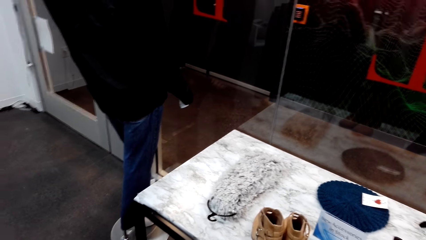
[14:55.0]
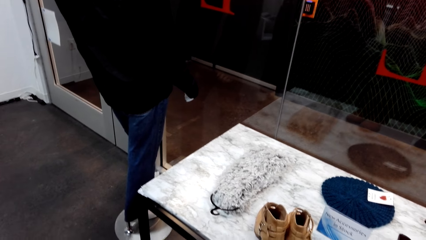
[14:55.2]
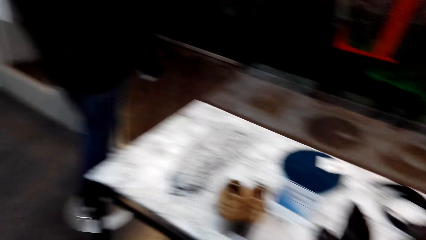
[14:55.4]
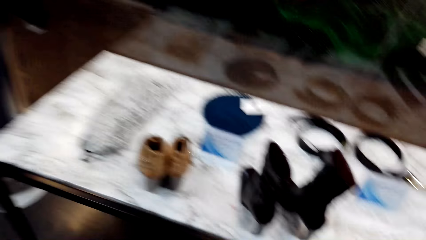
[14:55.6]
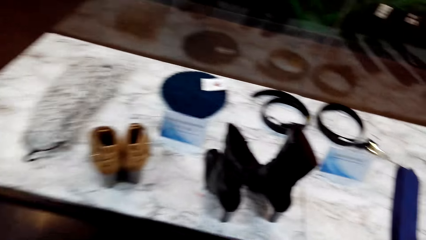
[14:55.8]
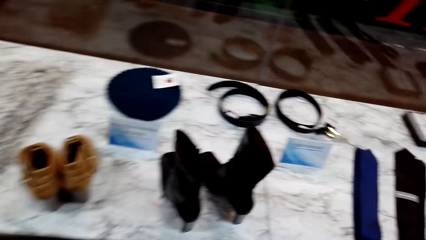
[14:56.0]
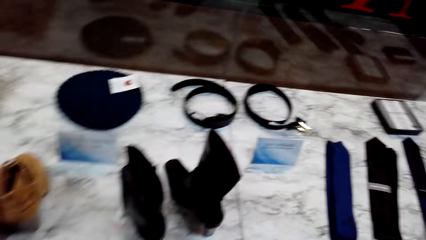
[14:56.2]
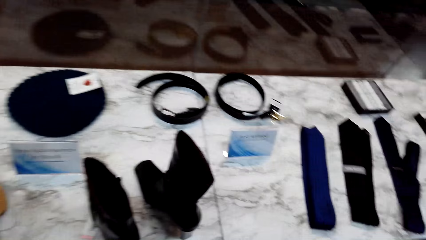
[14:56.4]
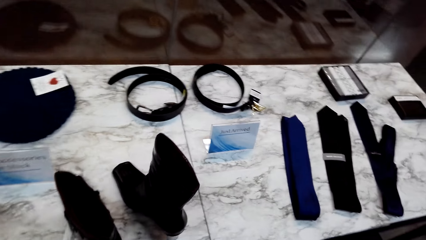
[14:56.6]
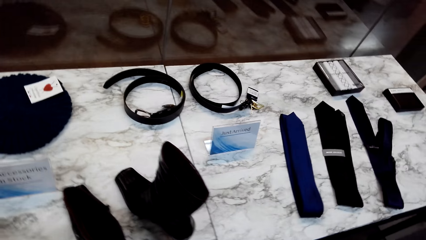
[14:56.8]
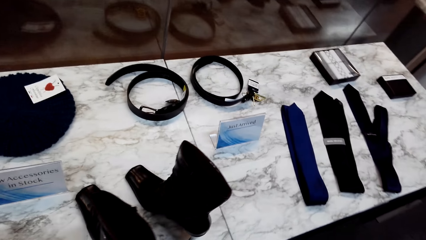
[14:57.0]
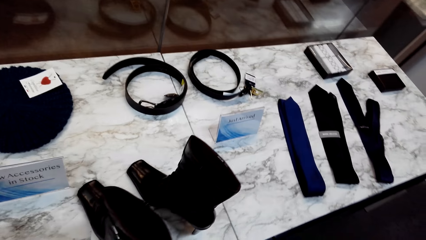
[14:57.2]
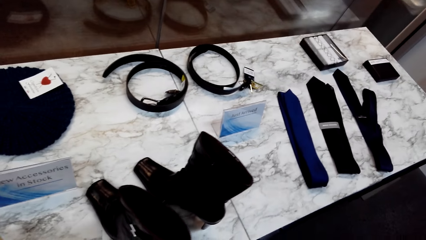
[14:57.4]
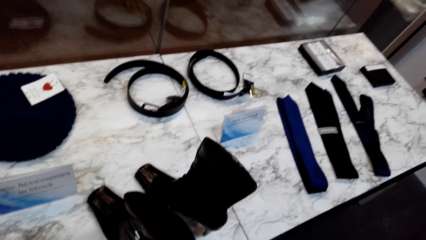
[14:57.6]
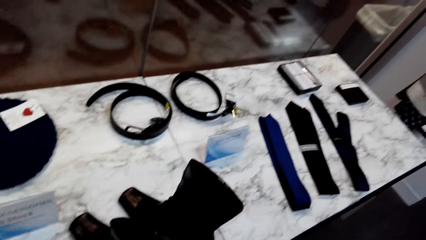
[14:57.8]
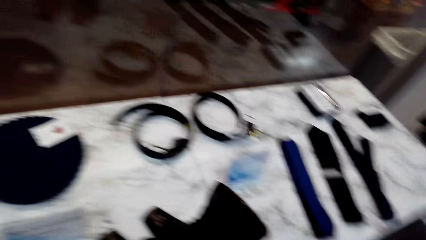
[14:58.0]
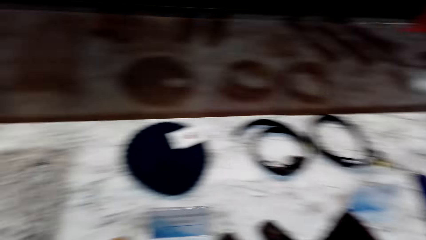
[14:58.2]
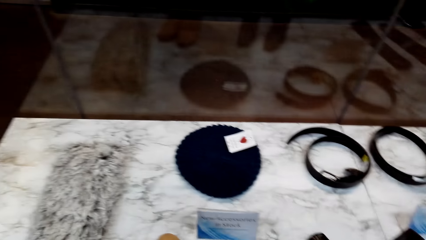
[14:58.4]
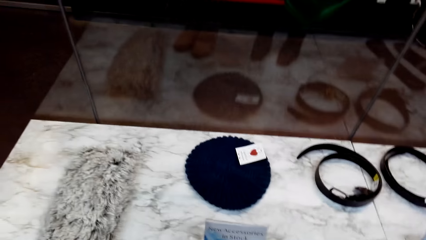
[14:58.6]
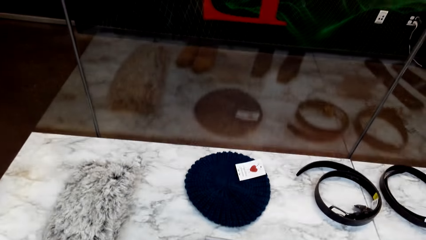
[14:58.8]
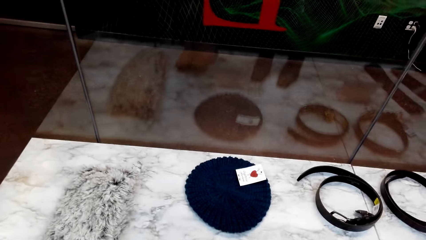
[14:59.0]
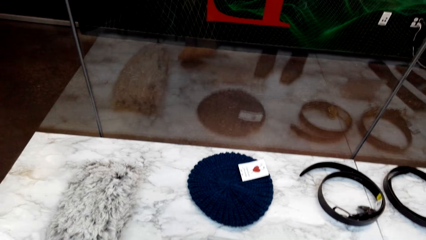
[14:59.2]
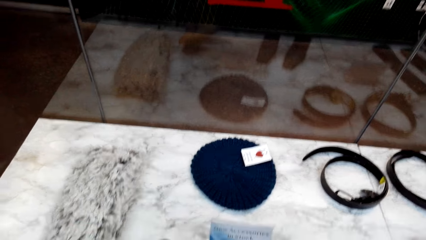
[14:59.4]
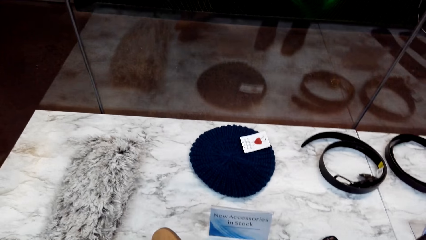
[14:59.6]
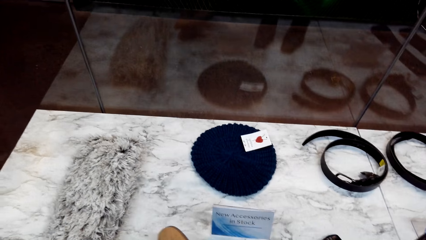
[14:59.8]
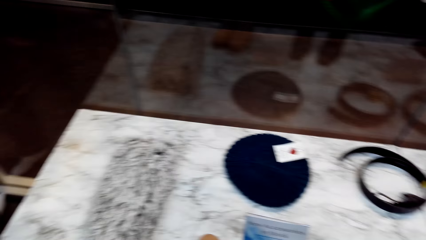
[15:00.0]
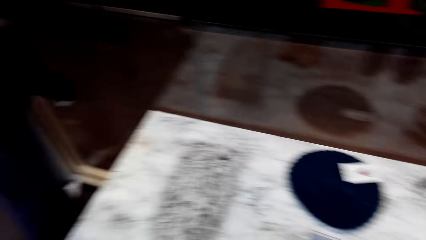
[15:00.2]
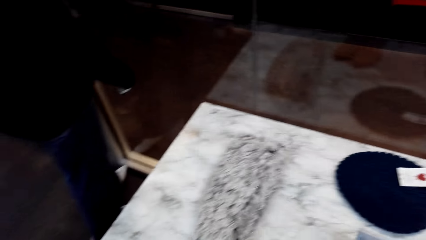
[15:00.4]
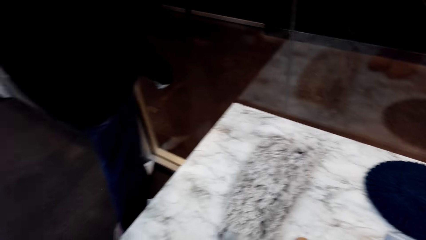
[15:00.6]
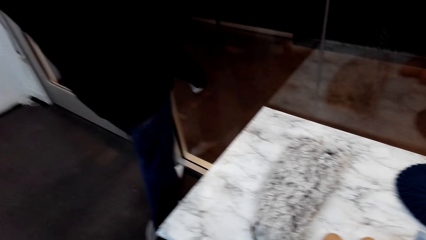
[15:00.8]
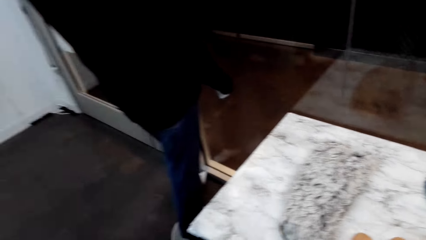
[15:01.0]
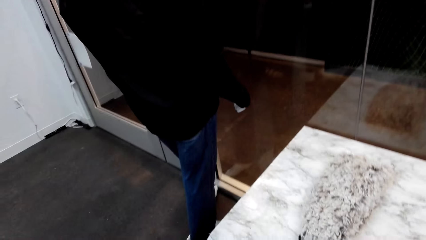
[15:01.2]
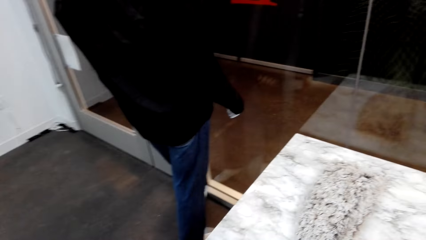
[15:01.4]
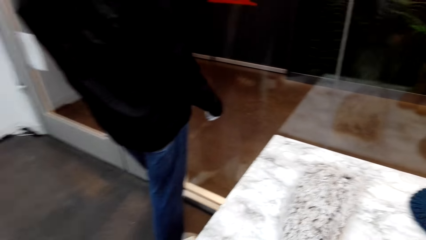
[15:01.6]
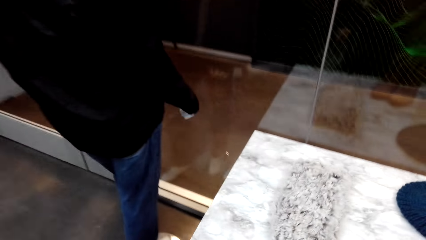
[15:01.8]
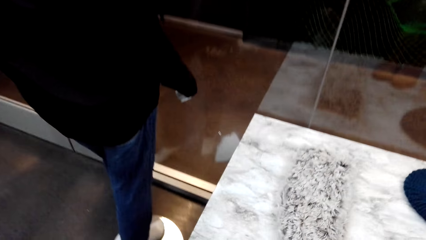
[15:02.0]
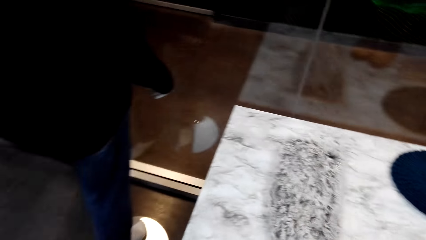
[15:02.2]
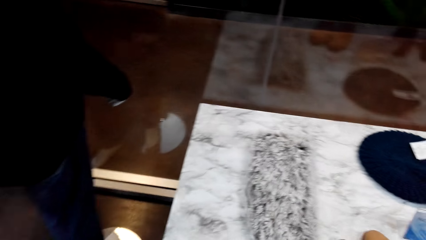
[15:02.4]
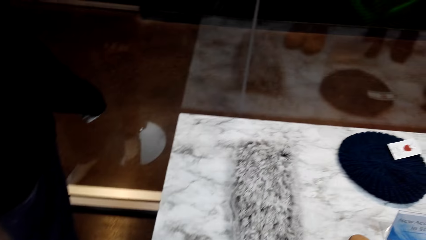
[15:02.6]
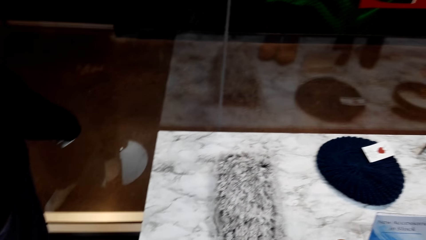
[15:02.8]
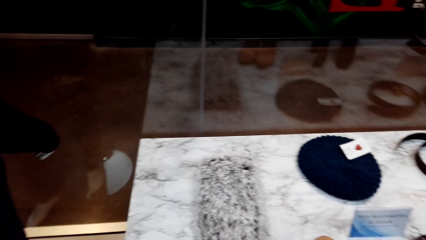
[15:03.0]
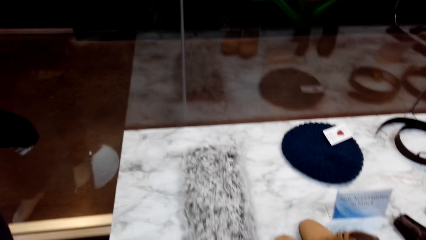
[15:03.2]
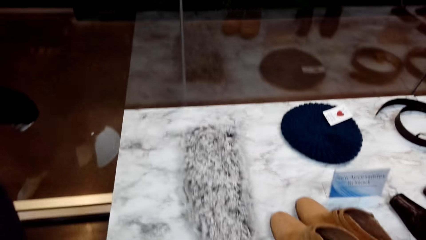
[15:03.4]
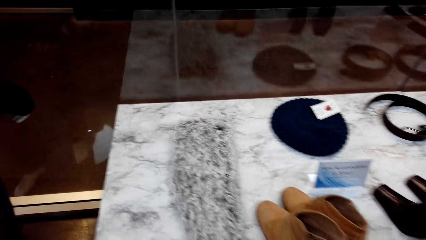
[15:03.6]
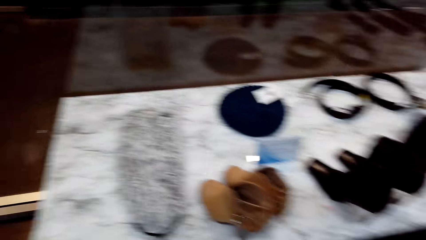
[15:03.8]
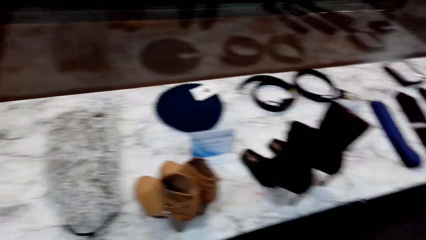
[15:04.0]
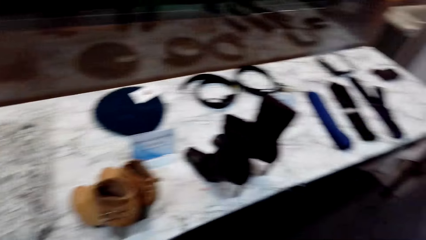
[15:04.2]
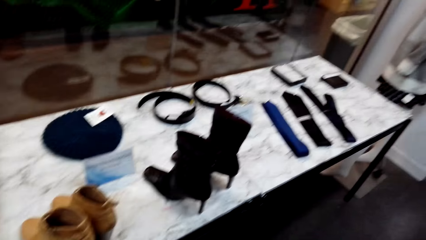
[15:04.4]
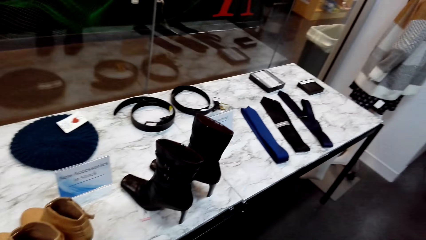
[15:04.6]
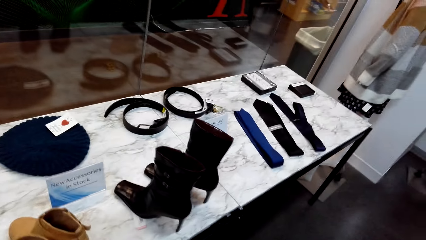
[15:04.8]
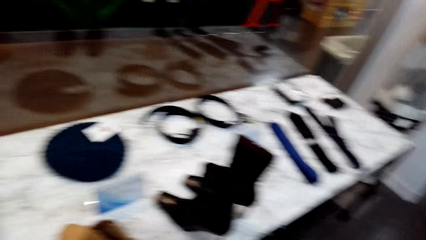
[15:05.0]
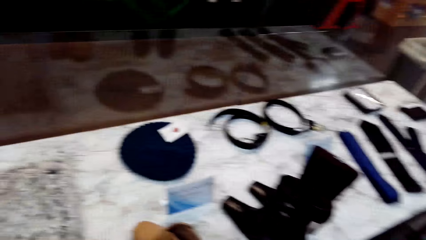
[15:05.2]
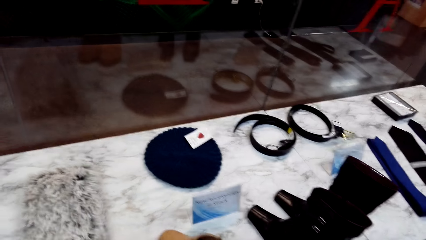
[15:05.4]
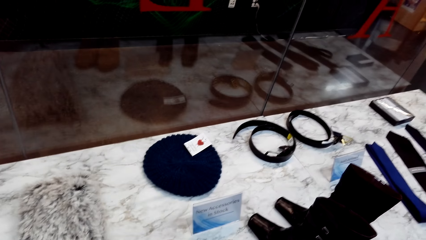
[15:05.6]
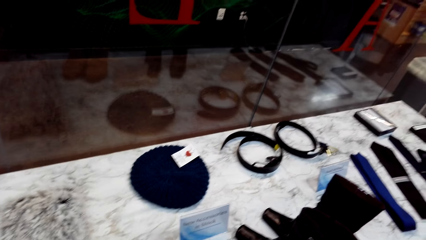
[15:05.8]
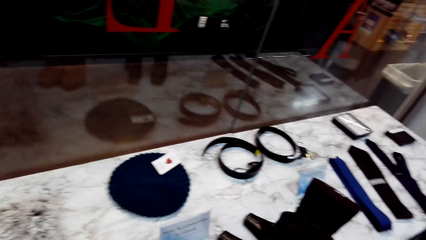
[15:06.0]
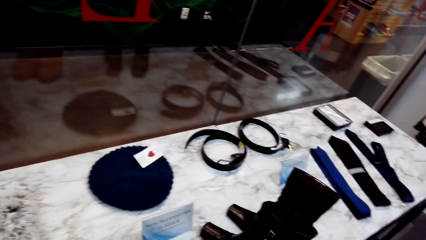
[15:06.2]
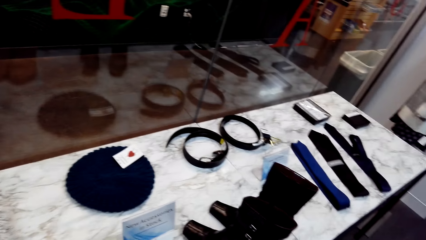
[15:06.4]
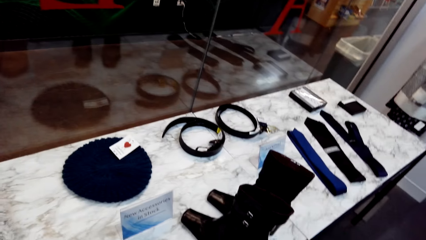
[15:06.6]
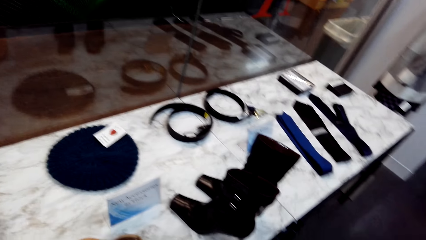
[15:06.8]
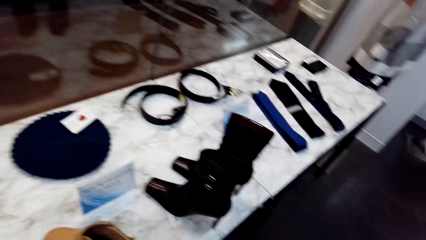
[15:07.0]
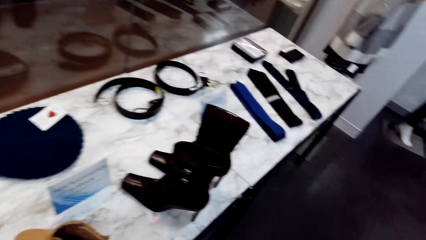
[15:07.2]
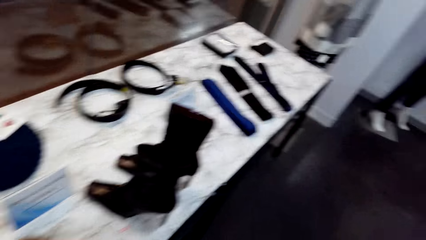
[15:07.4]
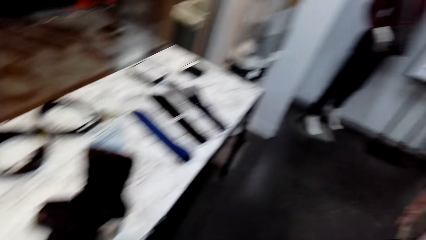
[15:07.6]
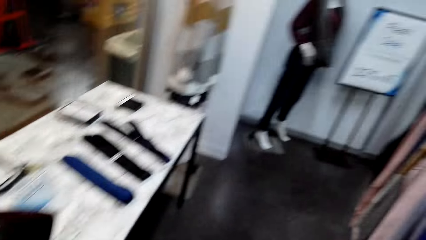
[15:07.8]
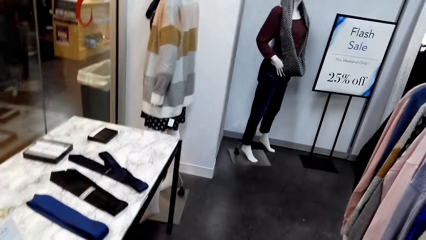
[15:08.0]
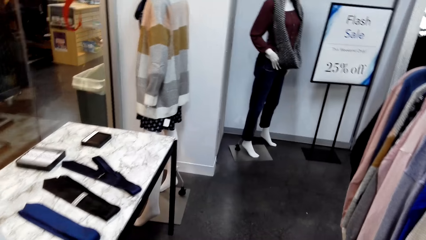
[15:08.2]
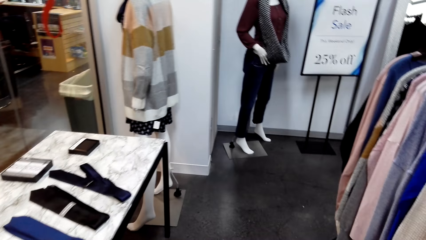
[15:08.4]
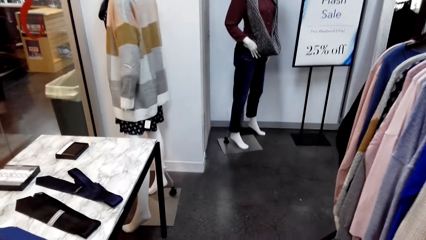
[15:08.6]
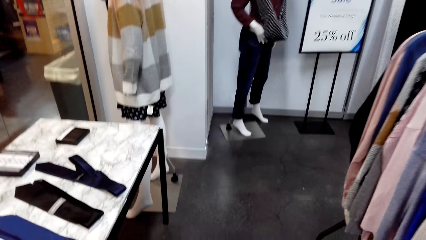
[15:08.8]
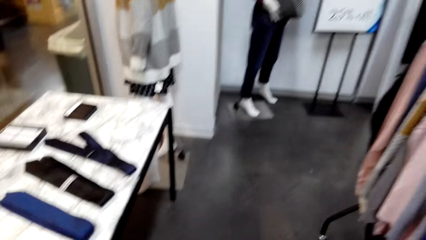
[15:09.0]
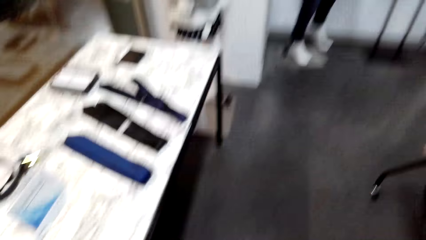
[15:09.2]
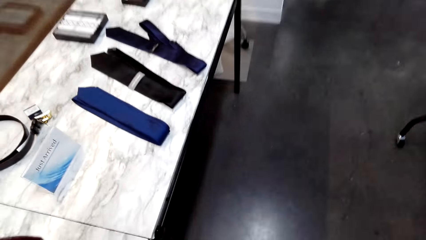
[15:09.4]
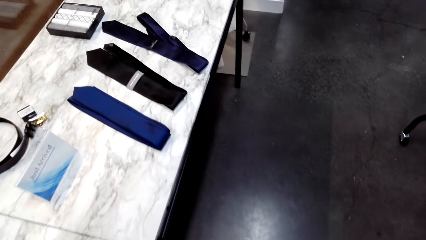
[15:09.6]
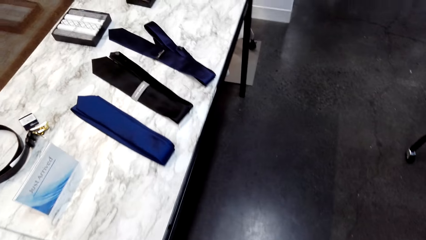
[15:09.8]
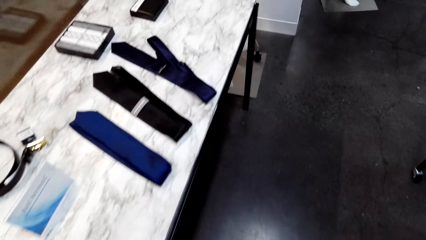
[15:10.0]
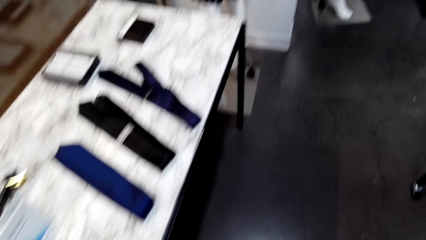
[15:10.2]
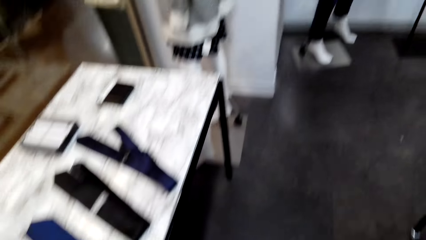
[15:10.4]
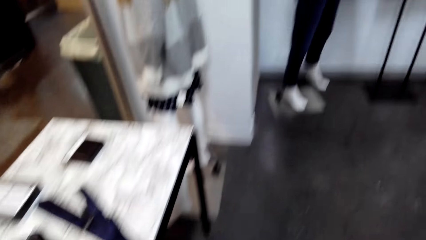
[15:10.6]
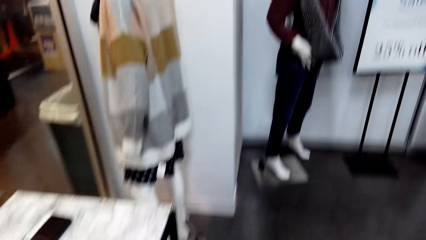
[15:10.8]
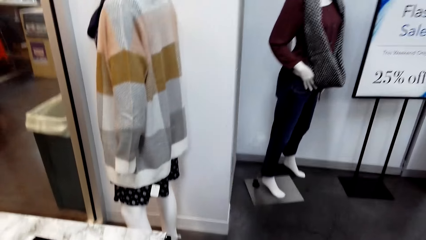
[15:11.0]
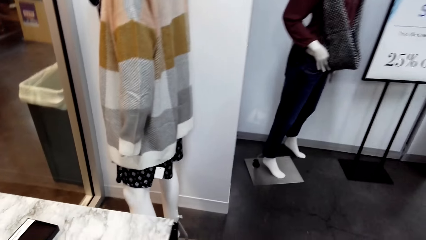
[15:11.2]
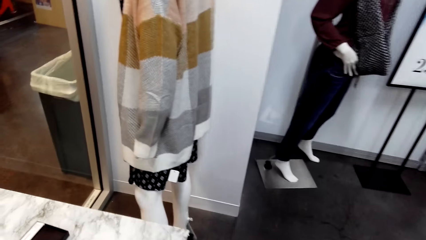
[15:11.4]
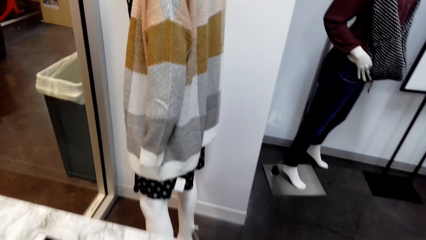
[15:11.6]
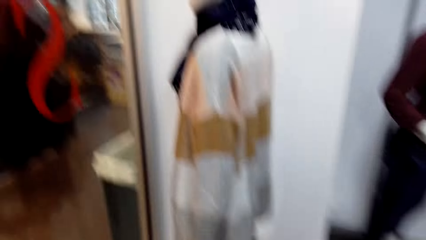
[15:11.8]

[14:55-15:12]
The camera wearer walks around the boutique.
